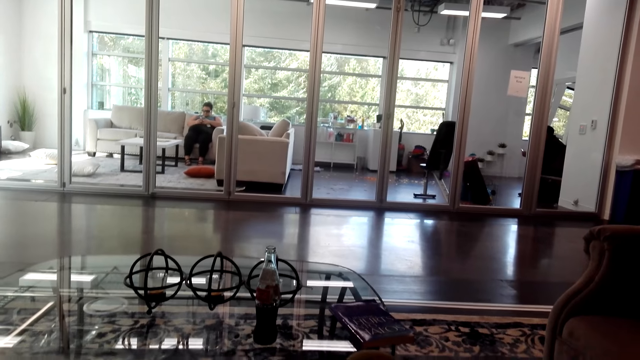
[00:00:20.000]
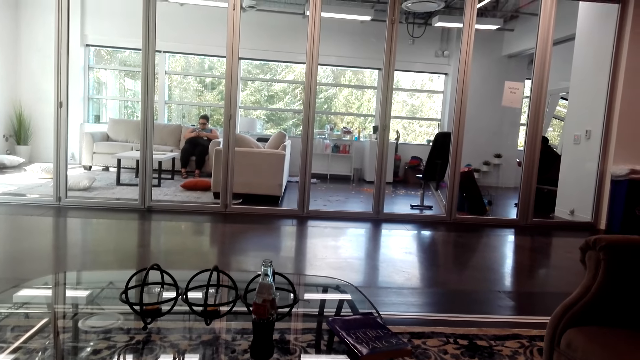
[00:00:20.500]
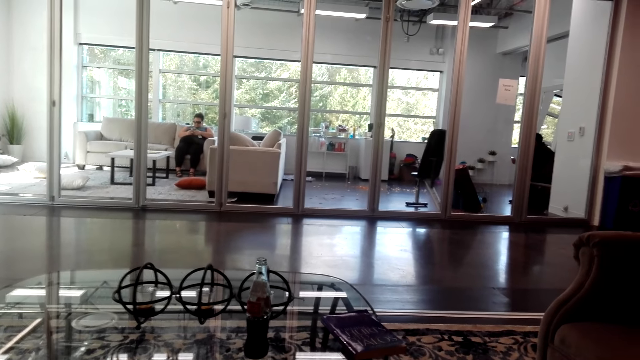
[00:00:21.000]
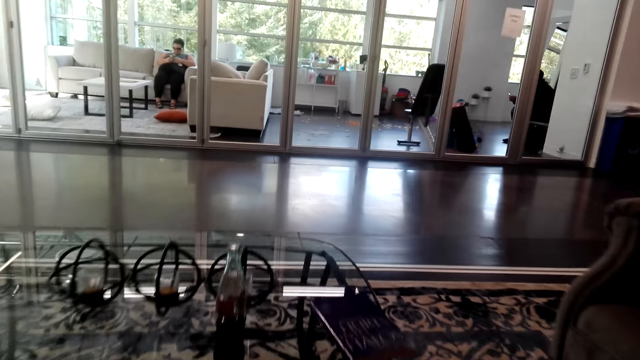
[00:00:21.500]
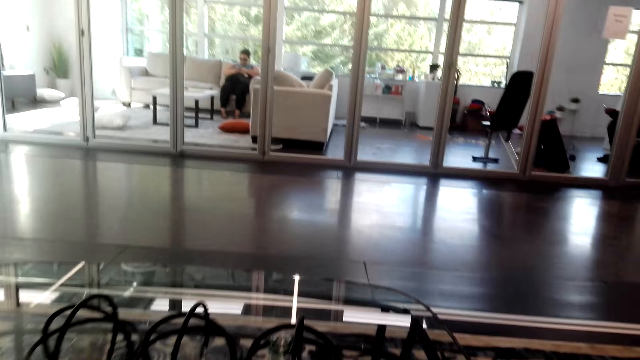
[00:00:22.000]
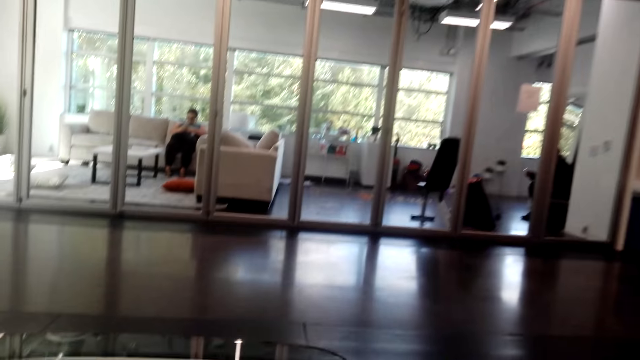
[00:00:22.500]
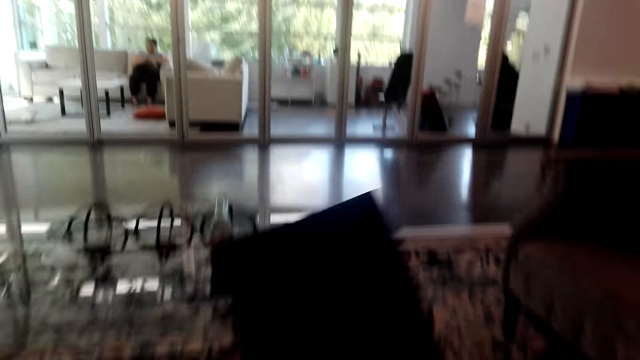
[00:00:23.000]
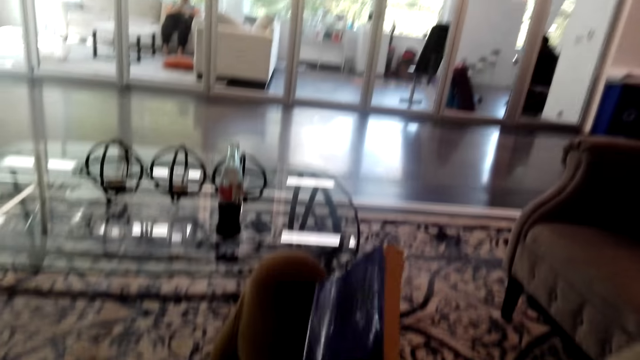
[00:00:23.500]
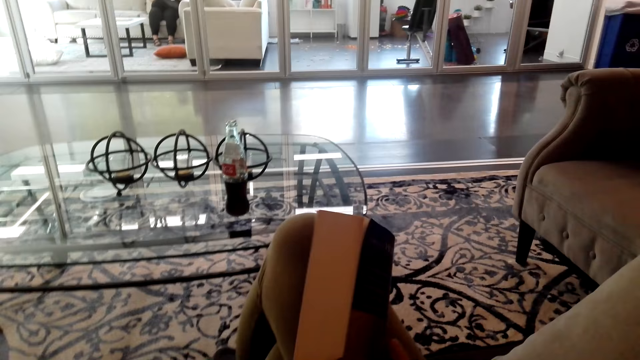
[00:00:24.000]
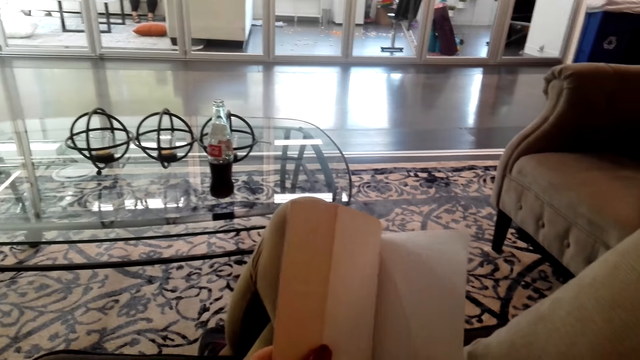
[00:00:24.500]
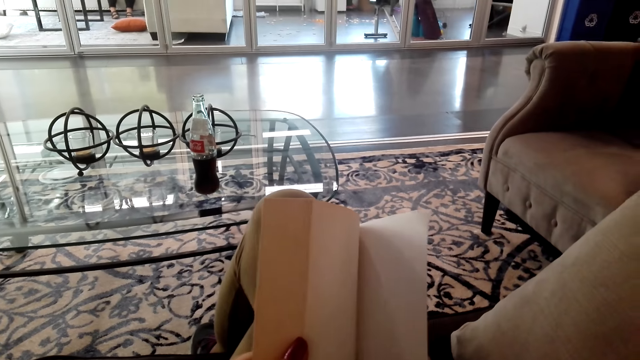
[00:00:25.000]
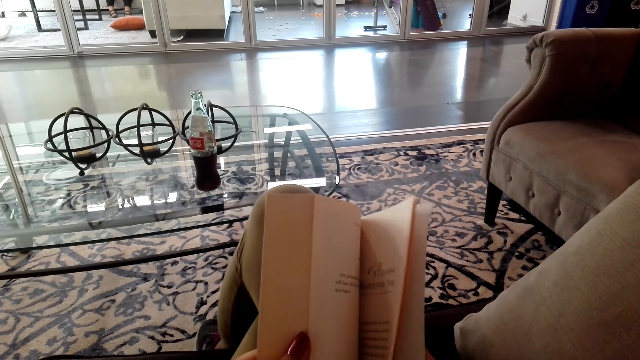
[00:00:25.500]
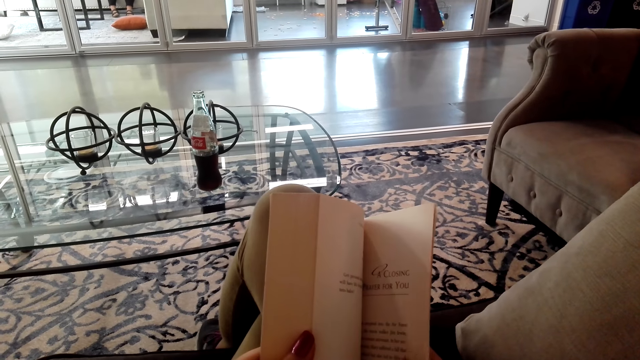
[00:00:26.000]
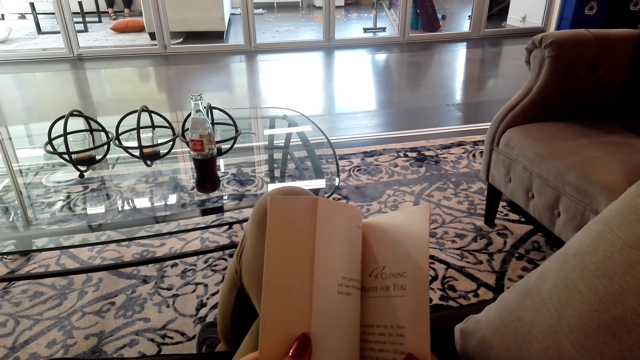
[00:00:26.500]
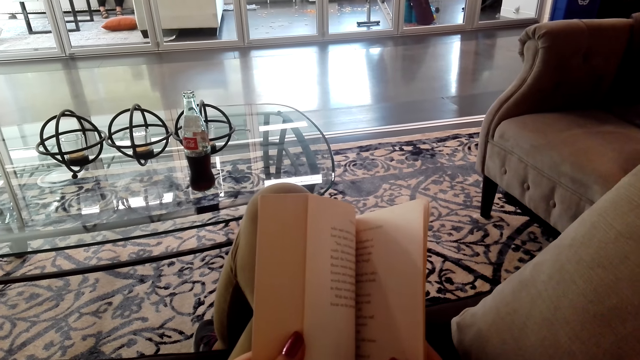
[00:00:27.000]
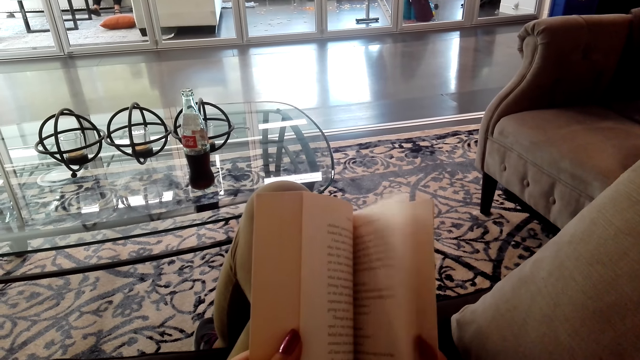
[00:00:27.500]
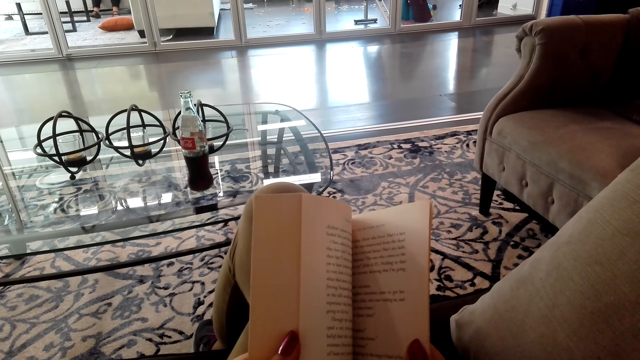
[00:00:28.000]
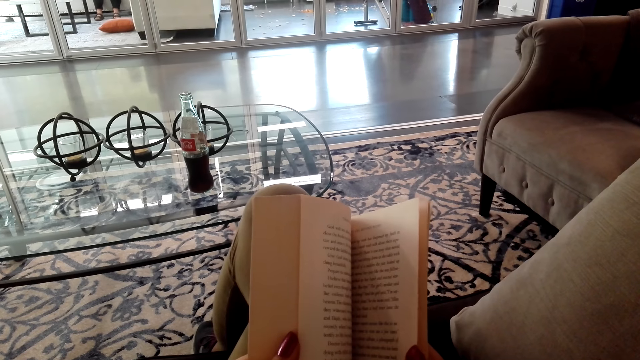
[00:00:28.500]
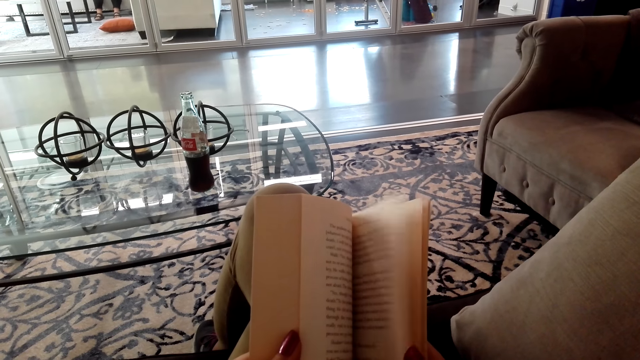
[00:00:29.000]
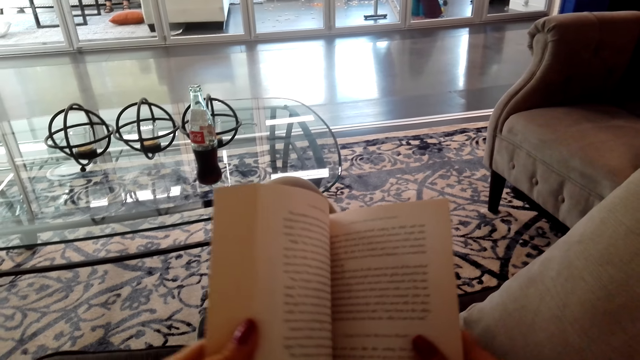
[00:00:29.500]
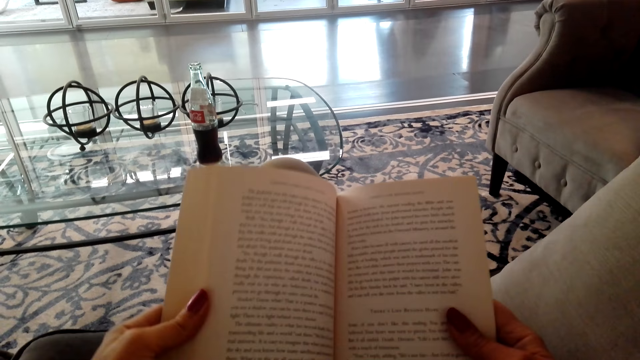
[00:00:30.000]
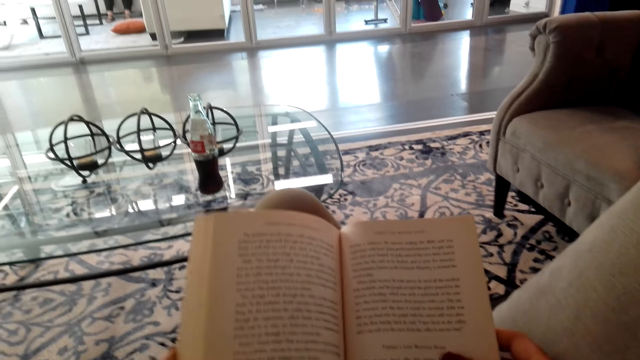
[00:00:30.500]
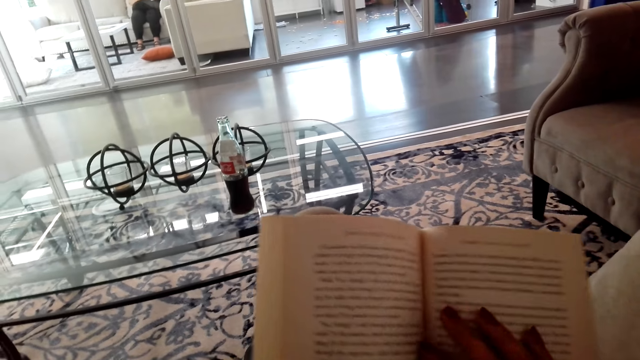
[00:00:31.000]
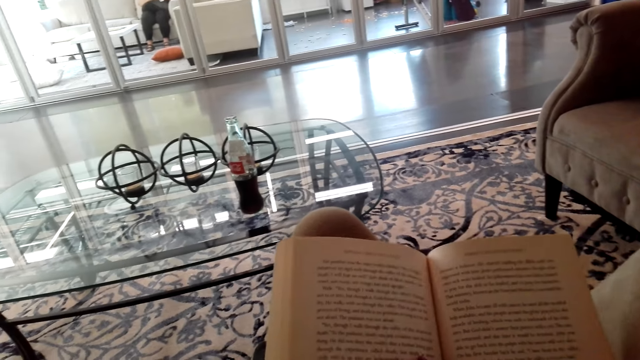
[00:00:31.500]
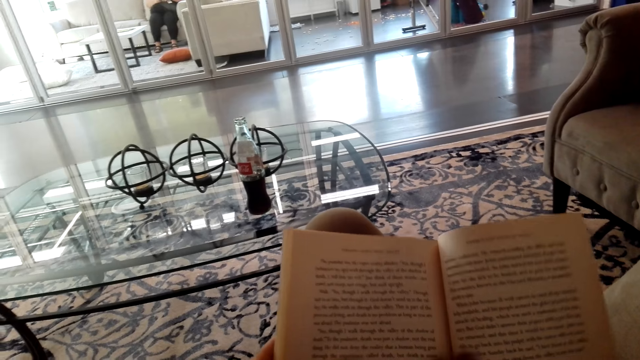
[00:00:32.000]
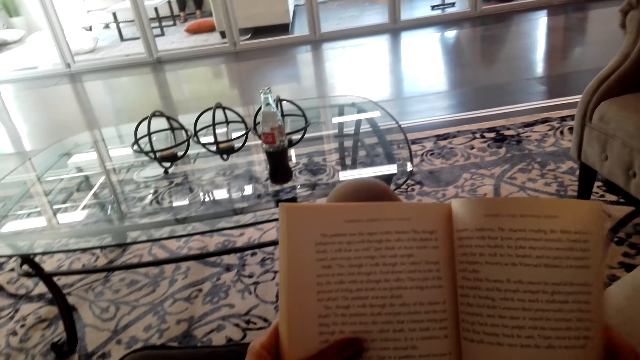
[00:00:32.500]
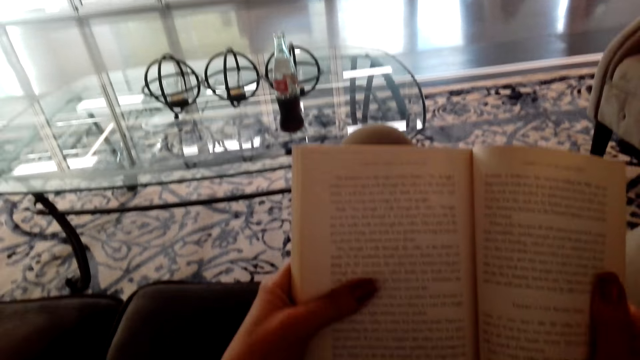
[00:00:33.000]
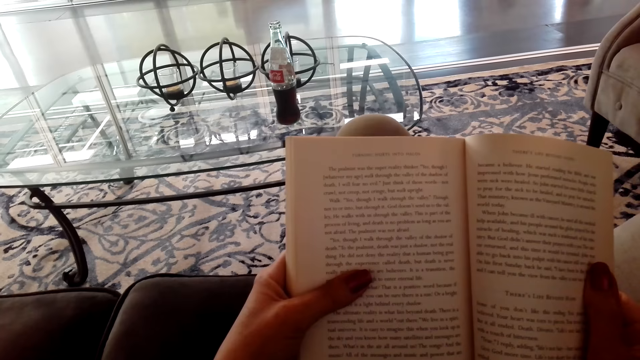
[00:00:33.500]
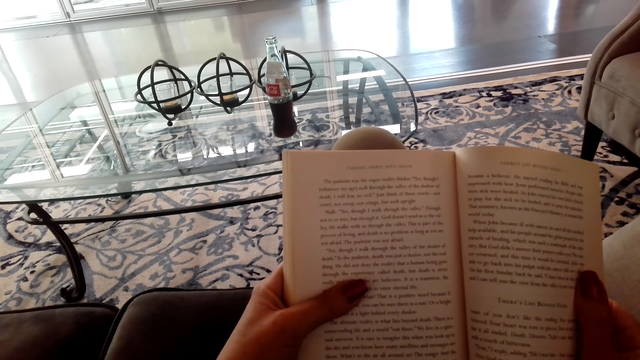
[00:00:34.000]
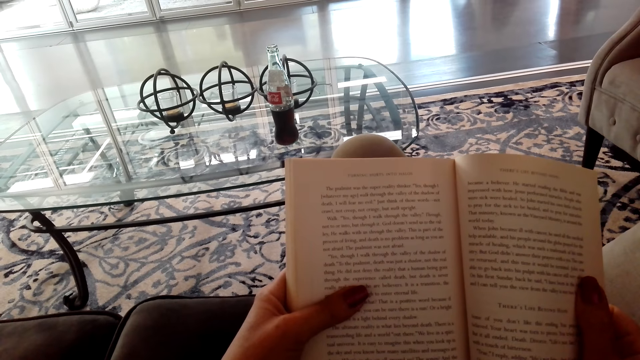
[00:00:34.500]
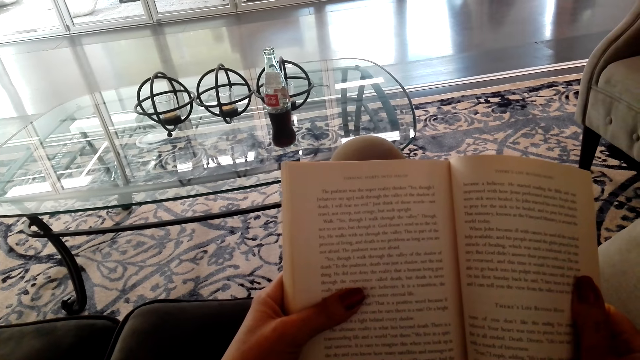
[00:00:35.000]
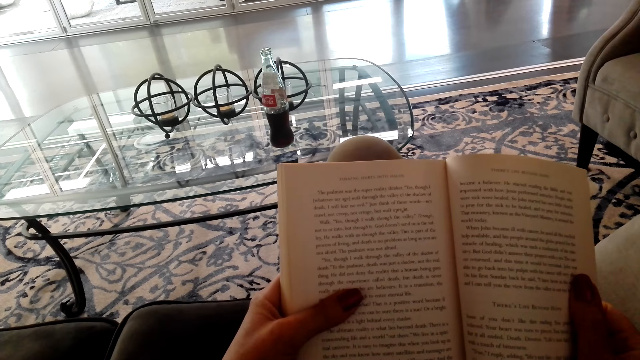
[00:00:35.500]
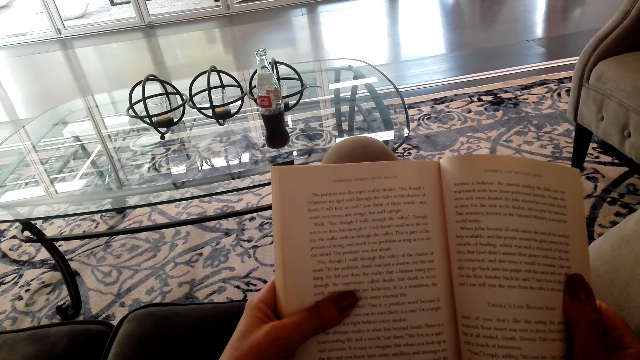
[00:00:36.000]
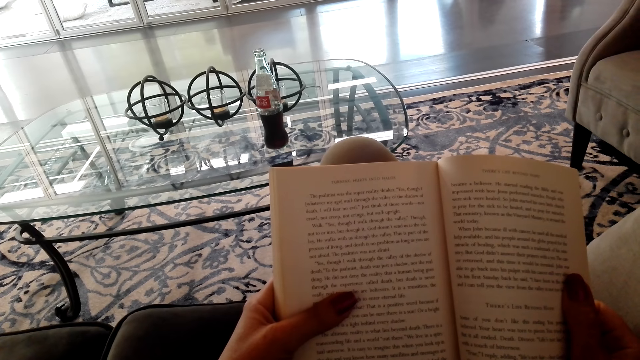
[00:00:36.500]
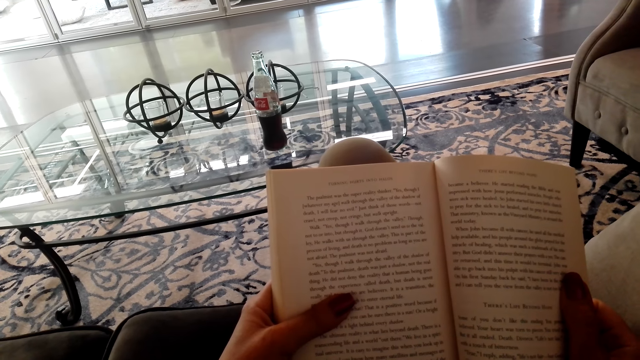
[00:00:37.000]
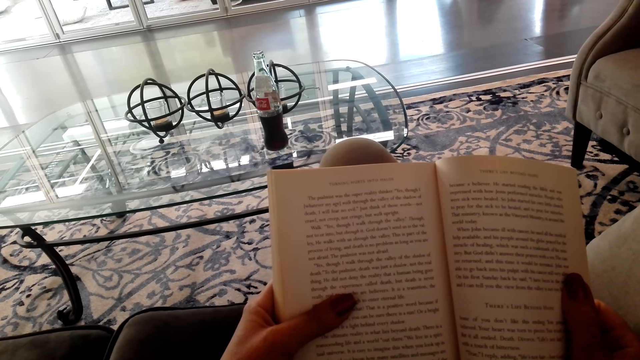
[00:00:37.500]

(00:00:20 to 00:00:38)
The camera wearer takes a novel from the table. They open the novel page by page. They read the novel.

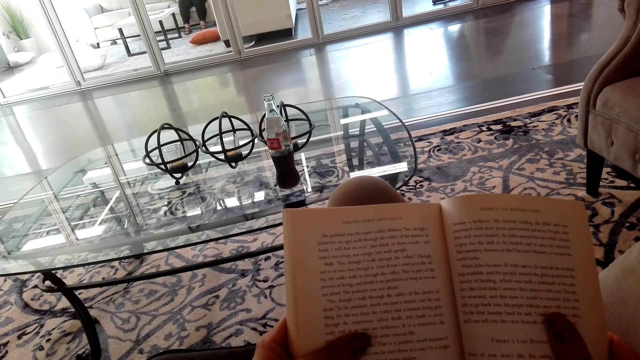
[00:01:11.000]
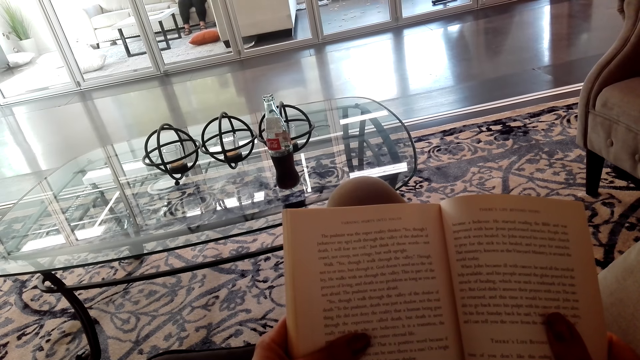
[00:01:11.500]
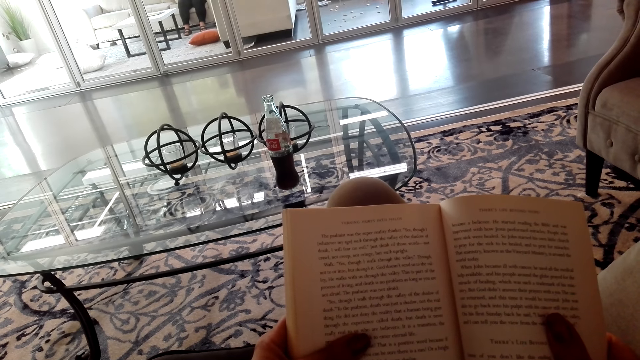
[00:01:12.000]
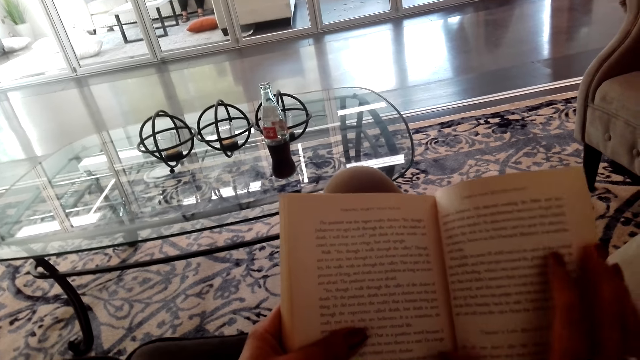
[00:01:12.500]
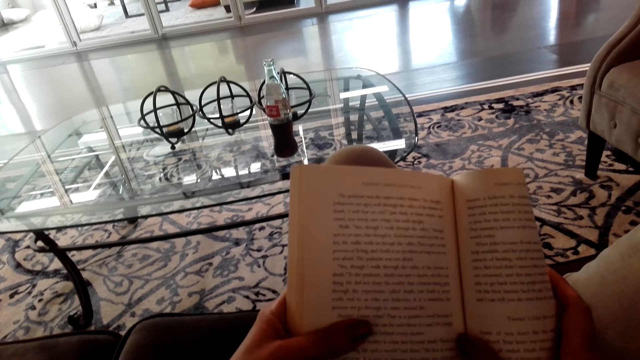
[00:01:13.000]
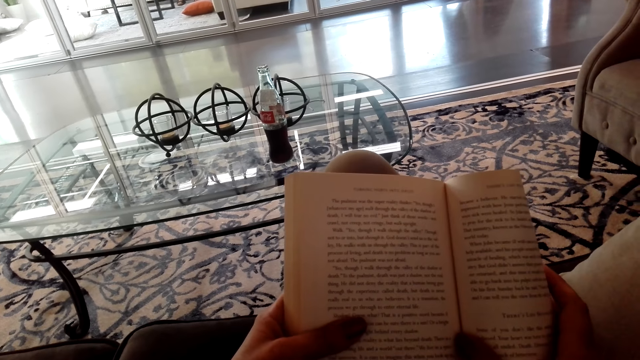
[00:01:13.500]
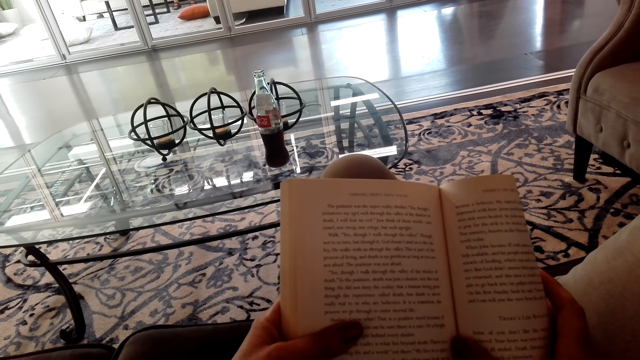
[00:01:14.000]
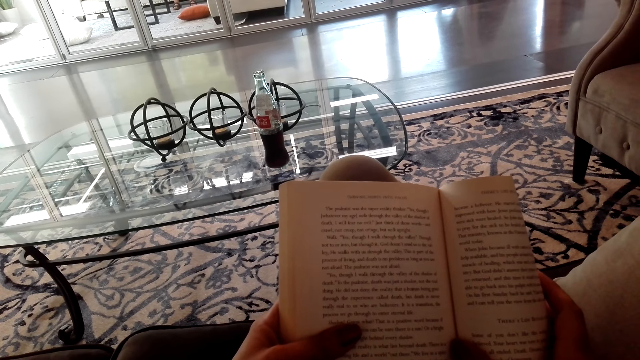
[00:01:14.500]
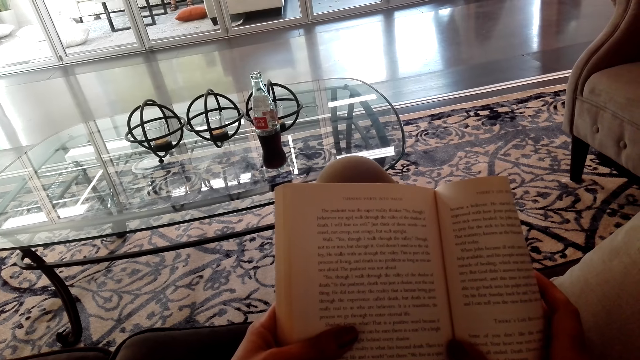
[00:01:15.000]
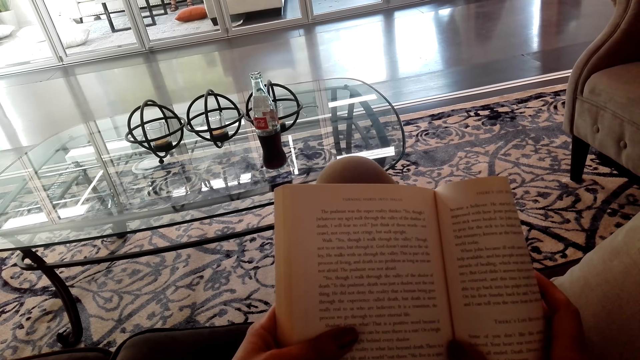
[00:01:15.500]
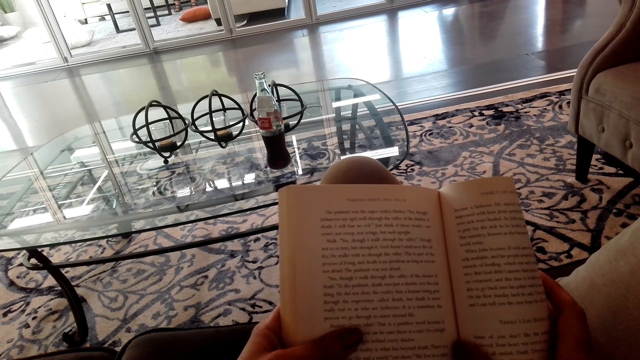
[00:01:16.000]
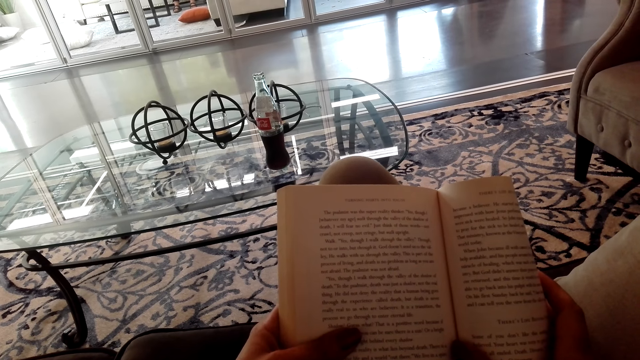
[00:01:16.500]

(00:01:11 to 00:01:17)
The camera wearer folds the book.
